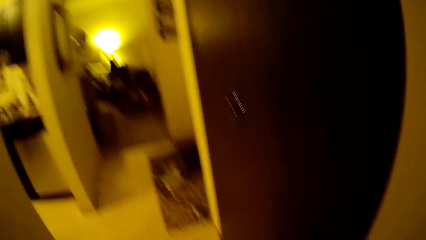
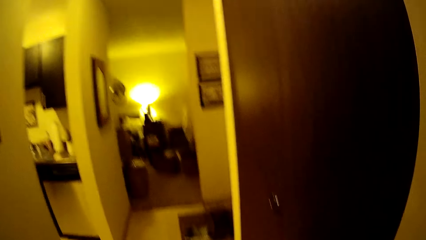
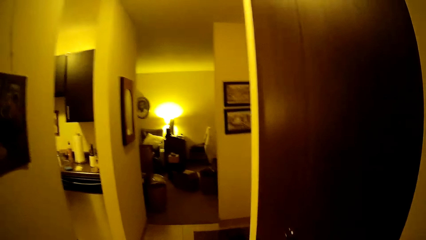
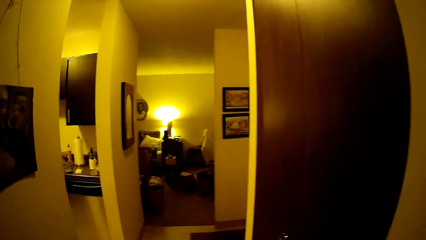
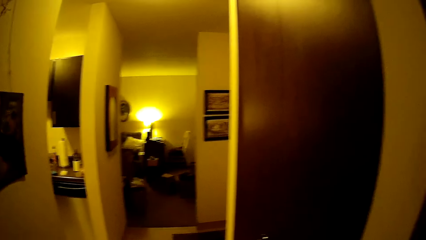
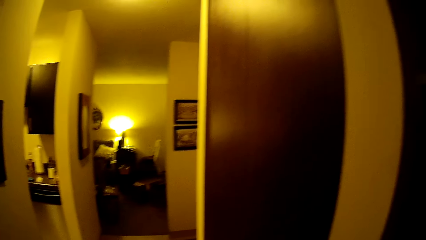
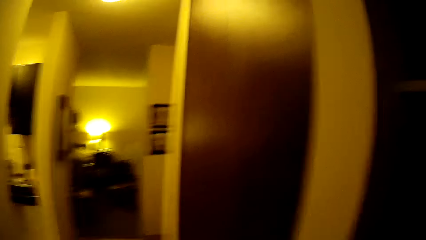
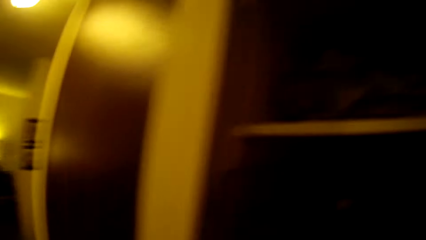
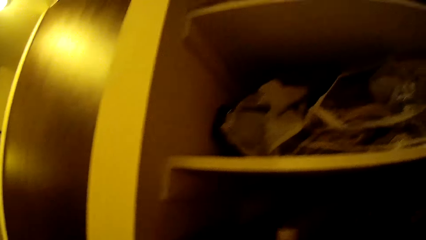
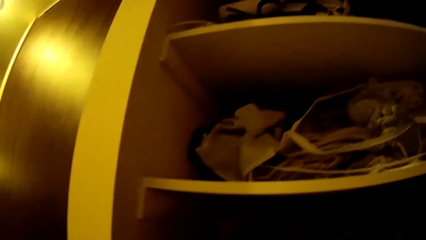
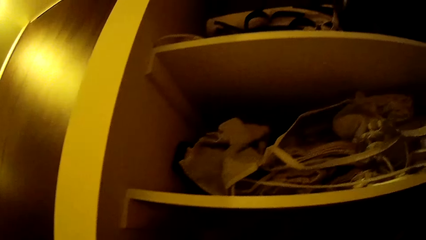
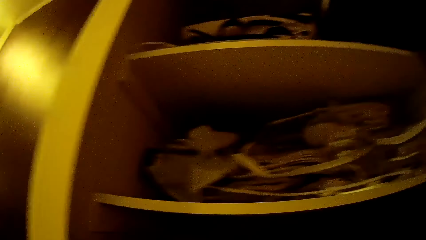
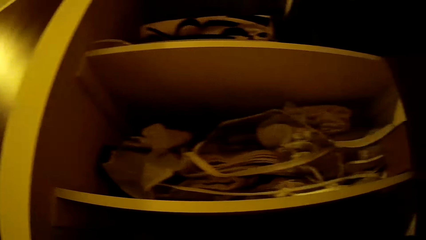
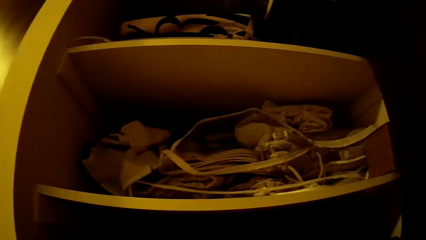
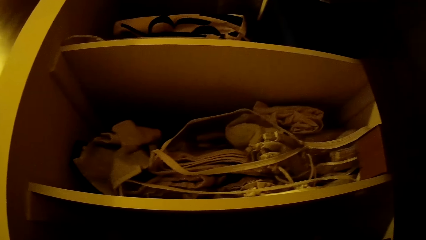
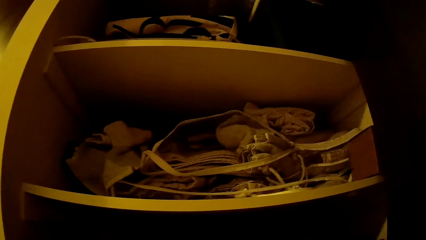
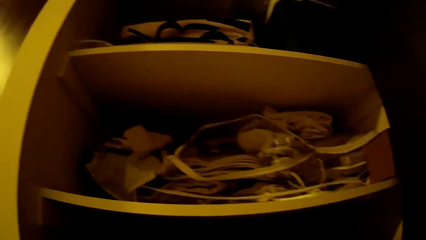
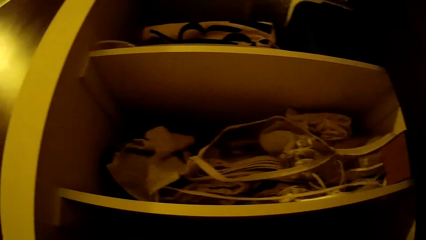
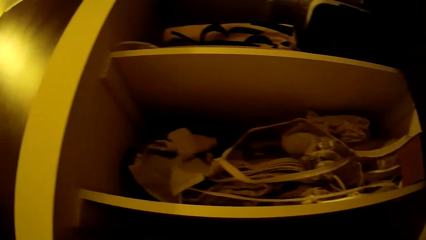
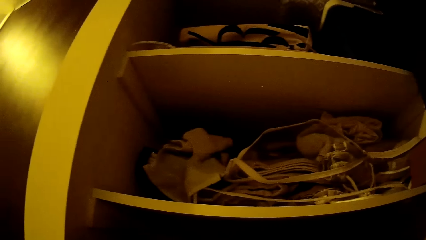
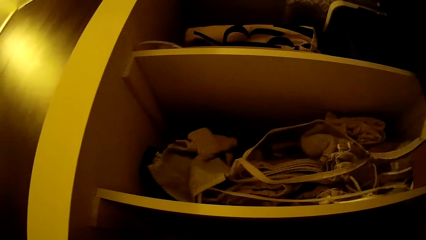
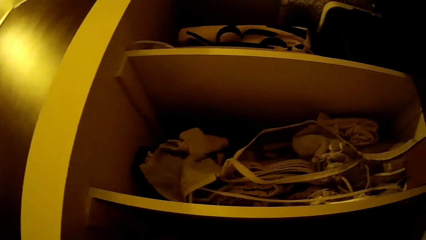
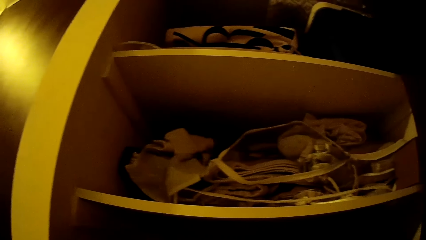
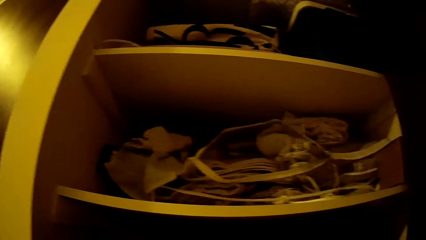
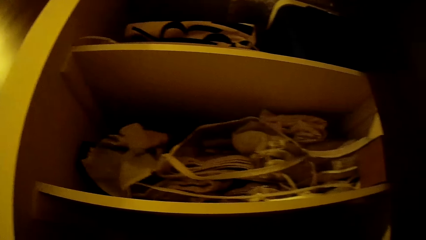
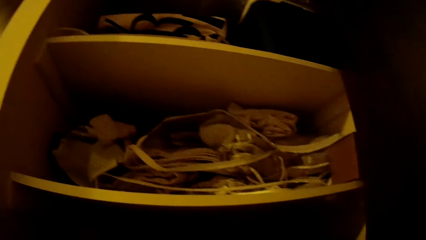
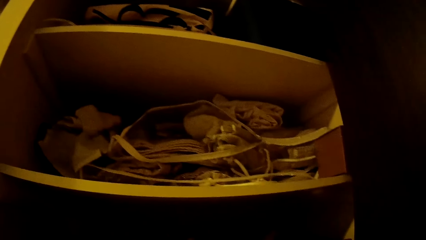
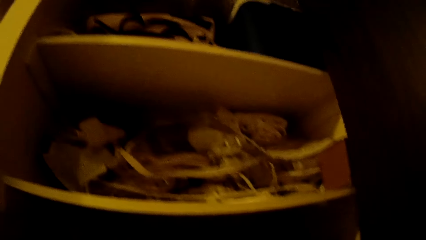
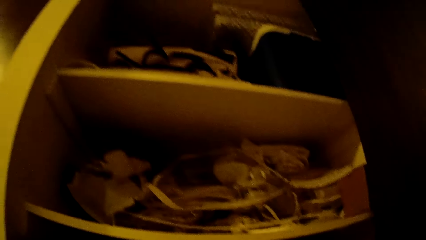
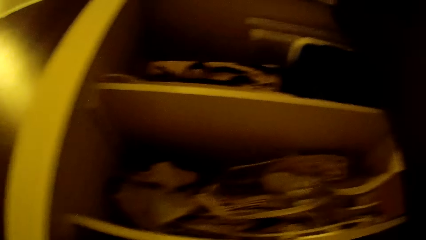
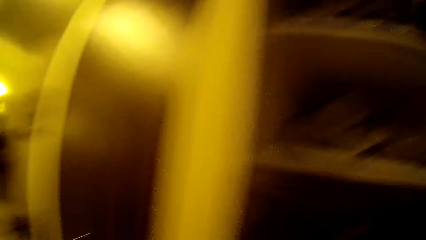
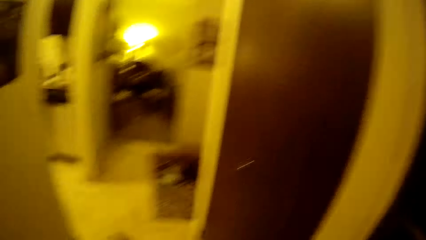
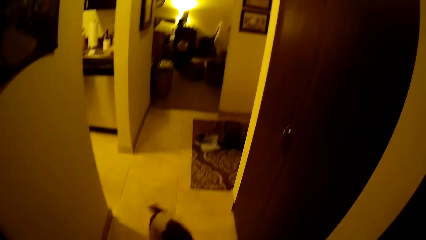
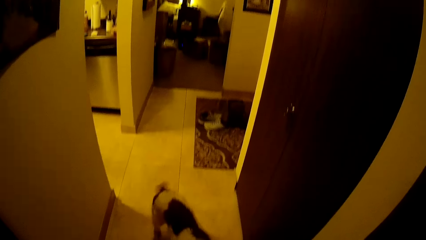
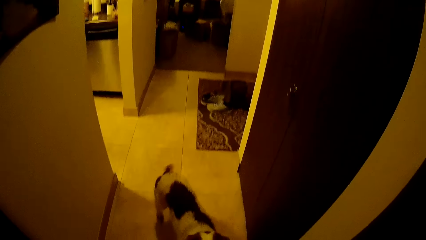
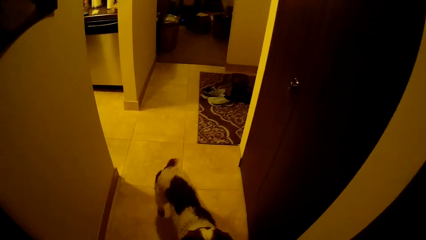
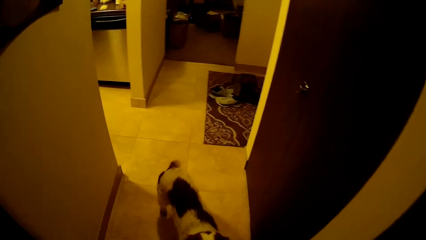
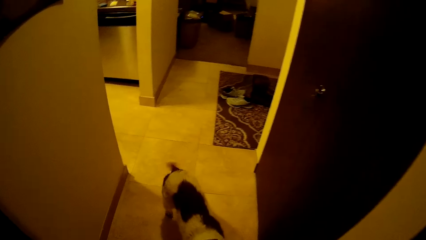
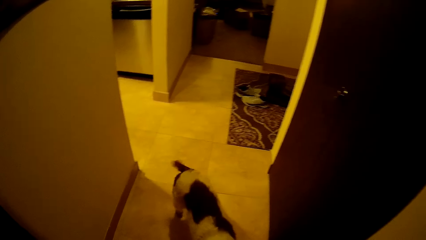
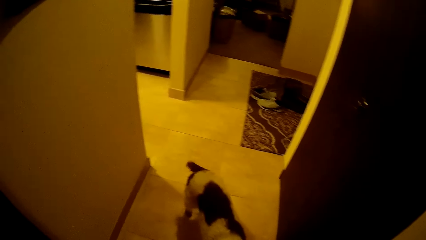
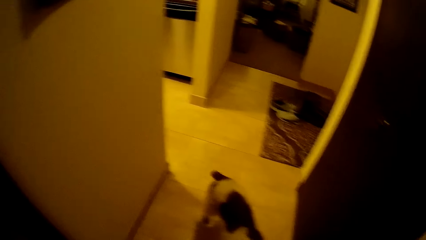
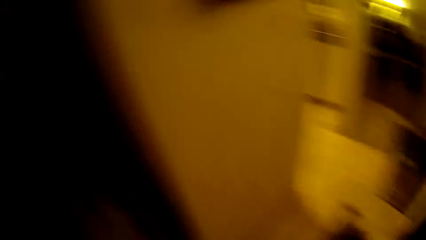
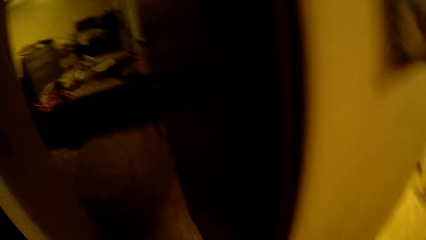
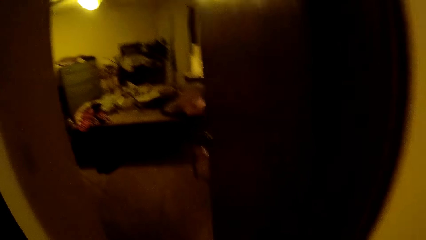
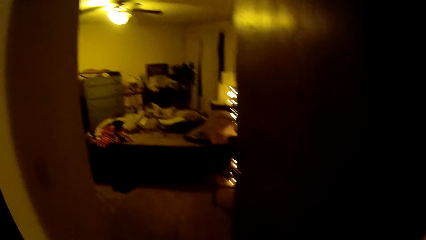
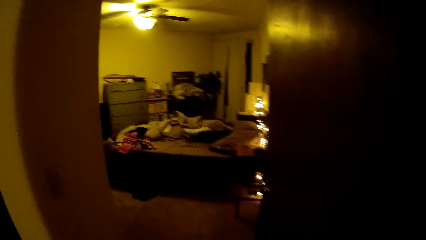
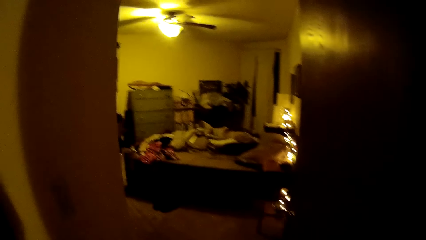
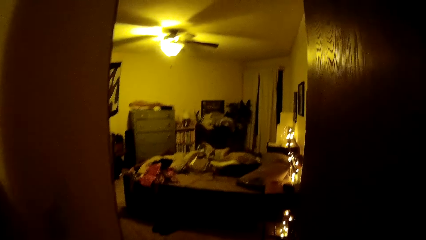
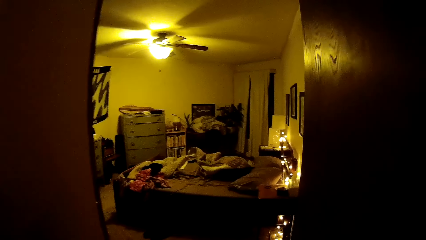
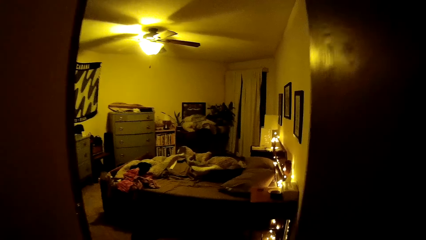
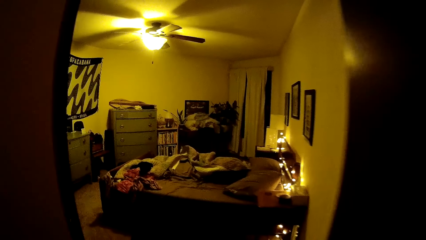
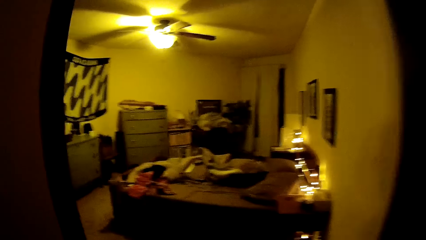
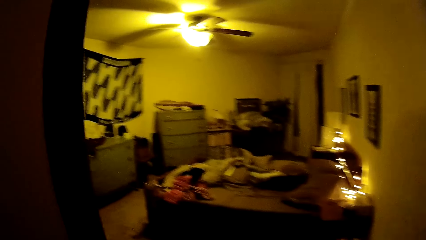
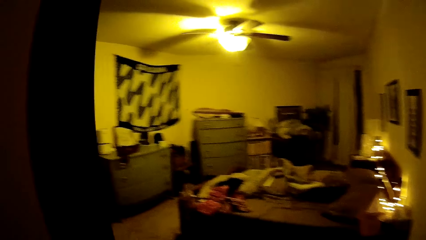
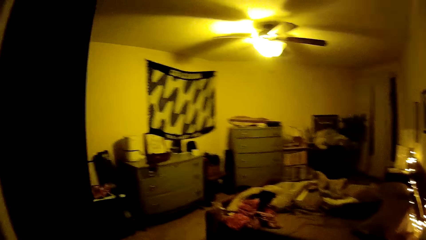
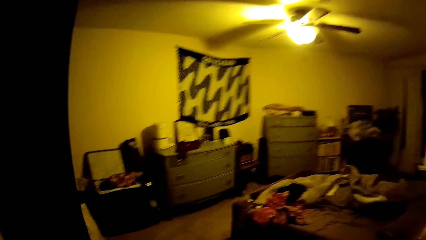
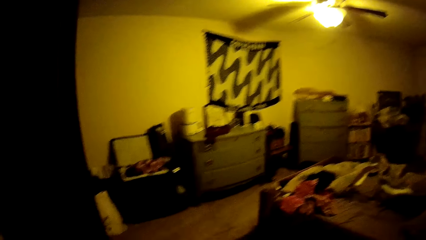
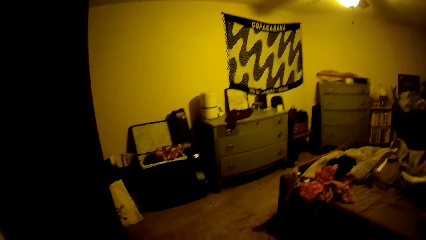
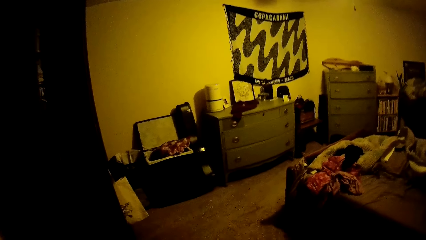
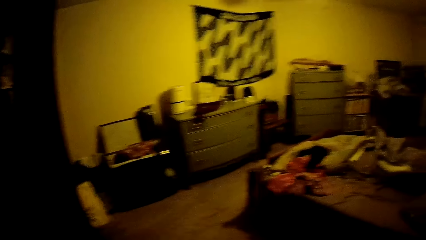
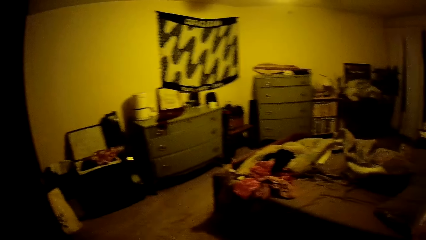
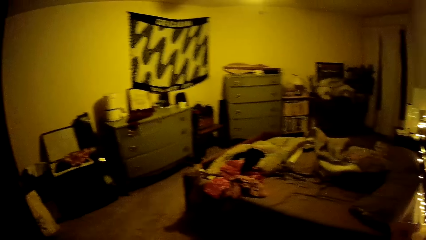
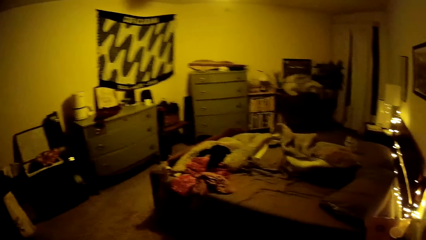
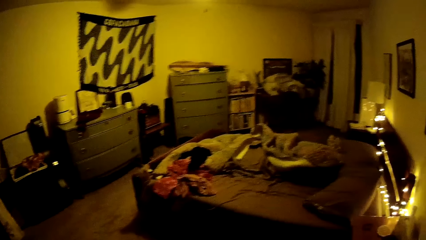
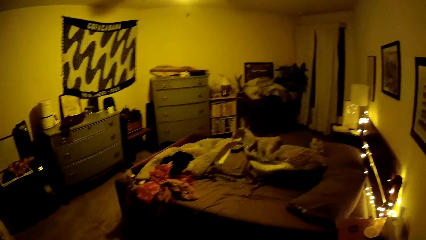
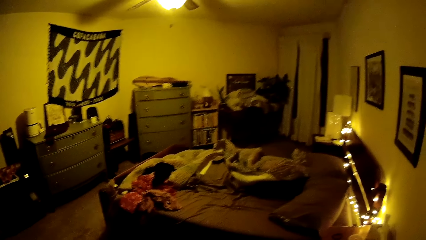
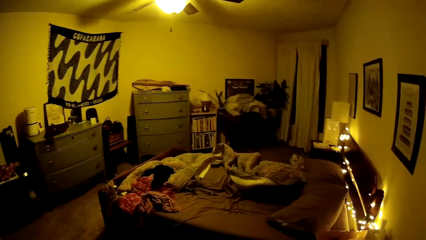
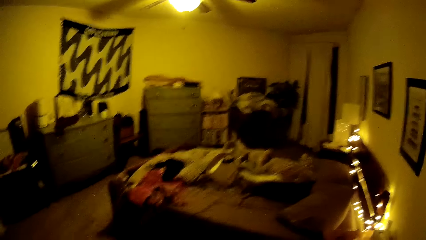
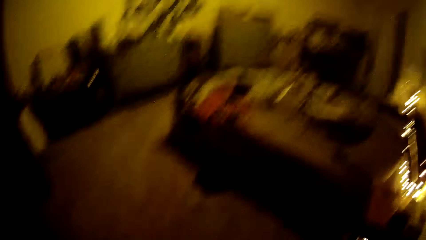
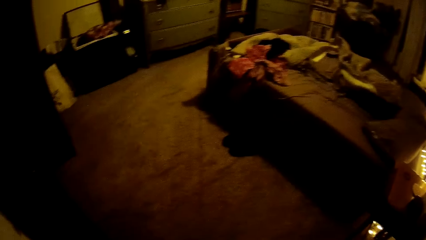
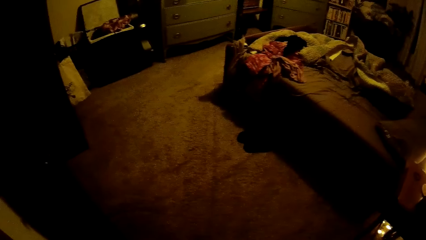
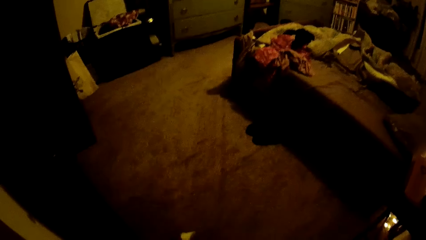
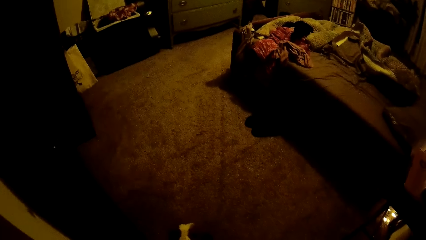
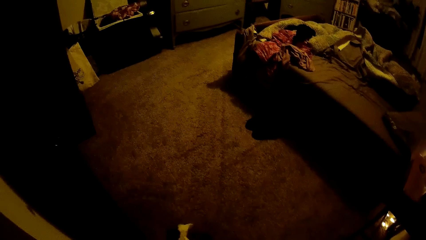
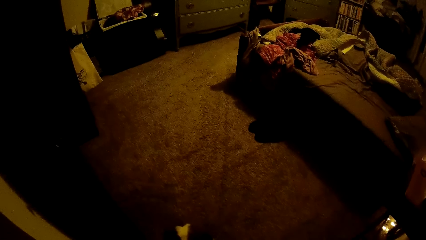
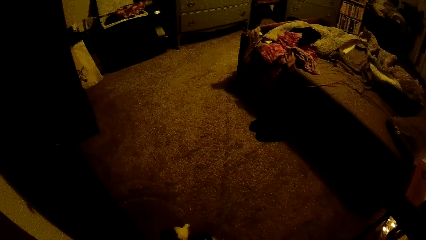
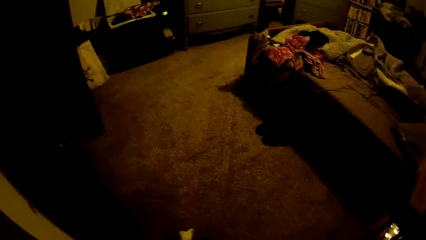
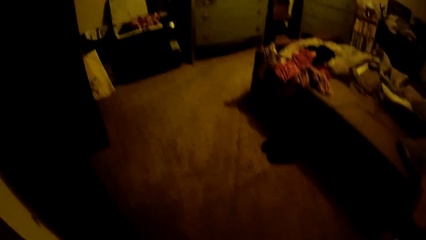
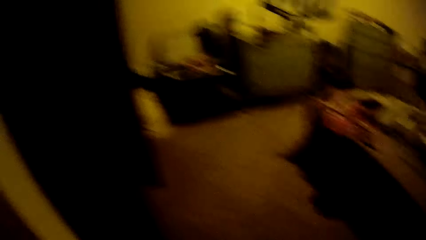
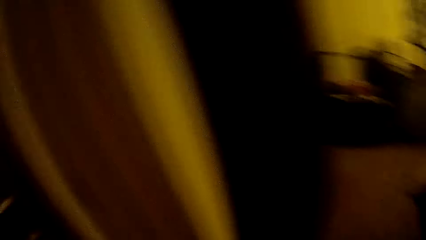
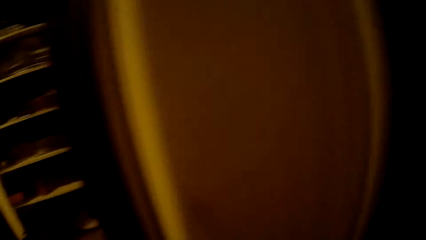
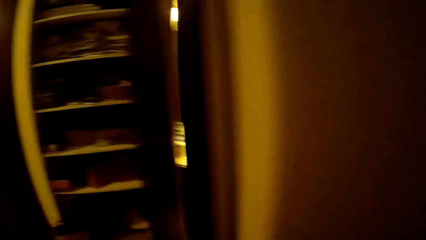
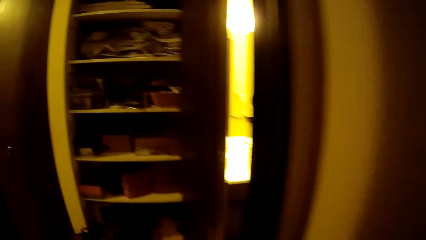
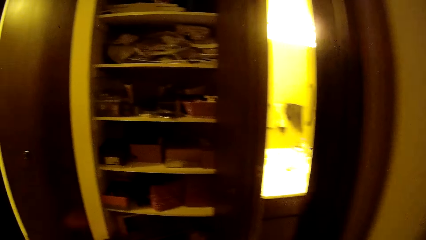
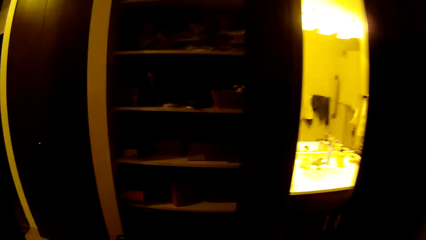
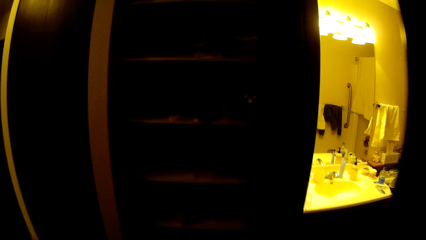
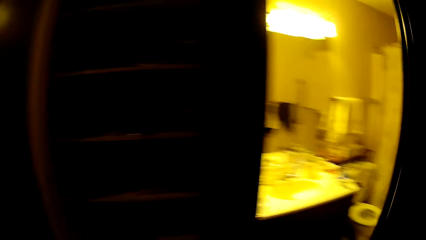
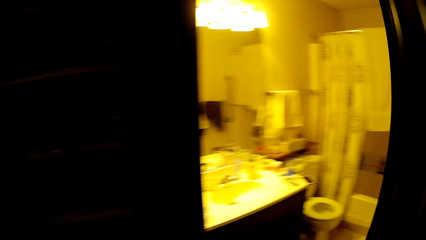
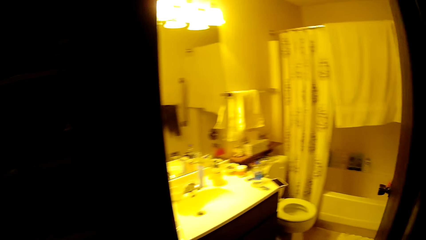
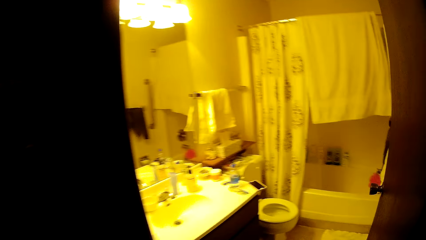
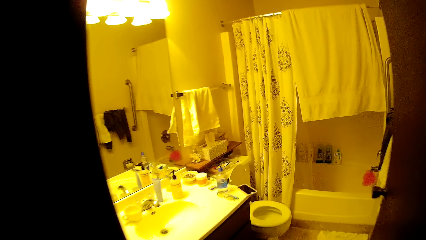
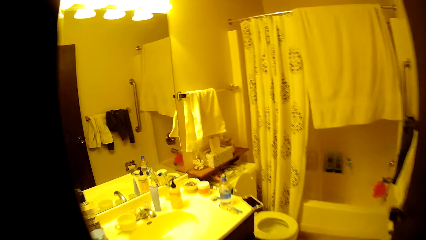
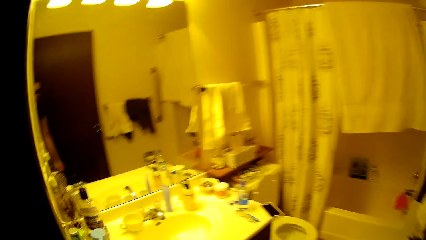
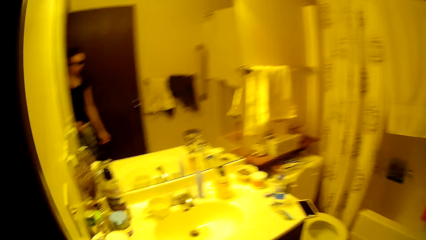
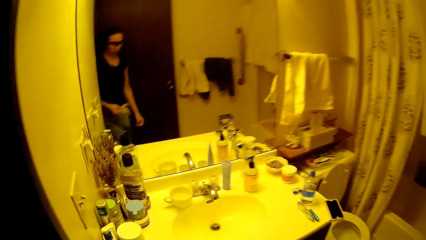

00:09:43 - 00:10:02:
The camera wearer stands on the floor. A dog wags its tail. The camera wearer walks into a bedroom. They stand on the floor. They walk into the toilet facility.
